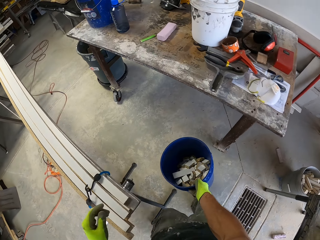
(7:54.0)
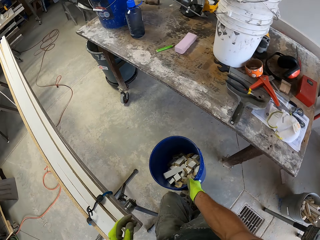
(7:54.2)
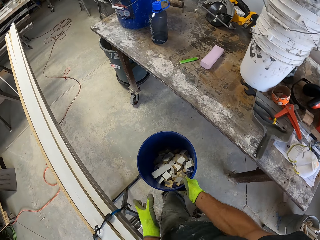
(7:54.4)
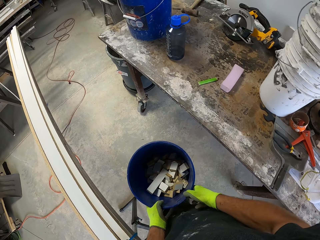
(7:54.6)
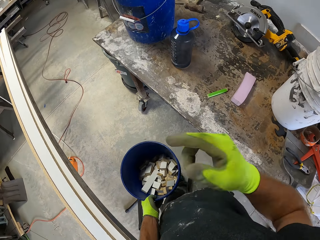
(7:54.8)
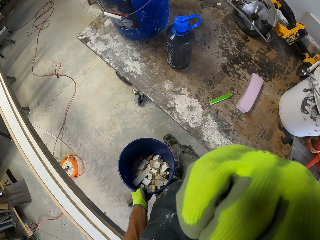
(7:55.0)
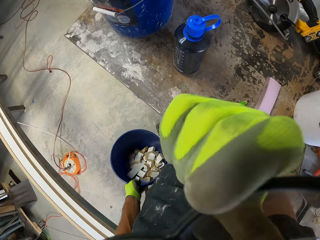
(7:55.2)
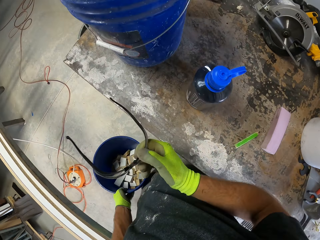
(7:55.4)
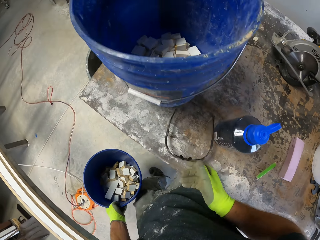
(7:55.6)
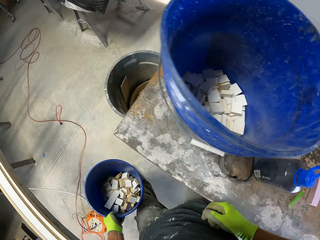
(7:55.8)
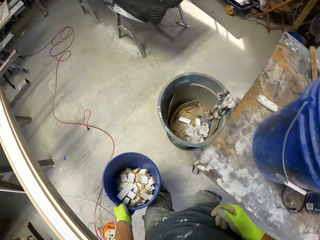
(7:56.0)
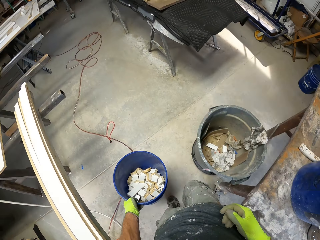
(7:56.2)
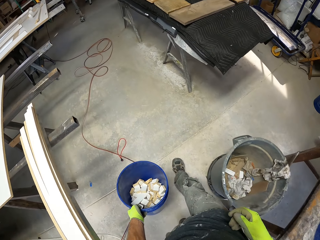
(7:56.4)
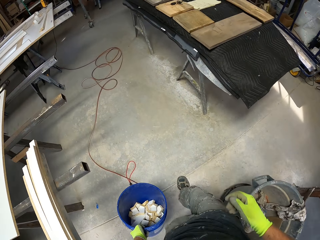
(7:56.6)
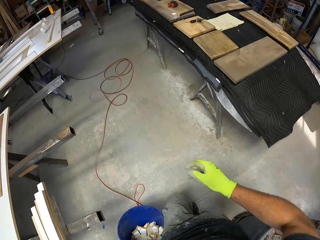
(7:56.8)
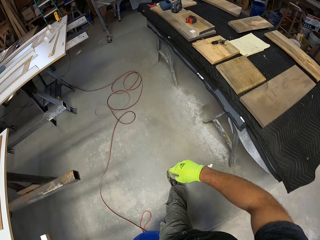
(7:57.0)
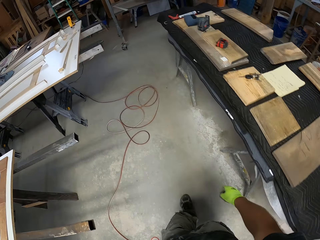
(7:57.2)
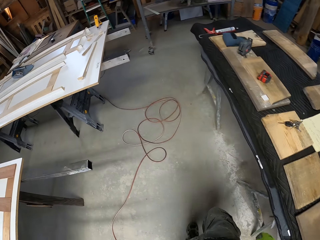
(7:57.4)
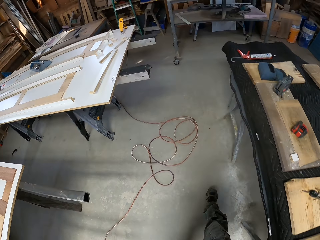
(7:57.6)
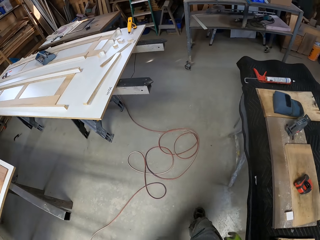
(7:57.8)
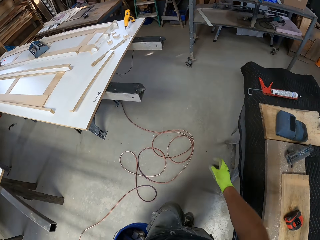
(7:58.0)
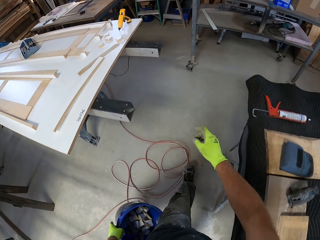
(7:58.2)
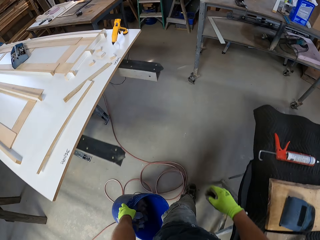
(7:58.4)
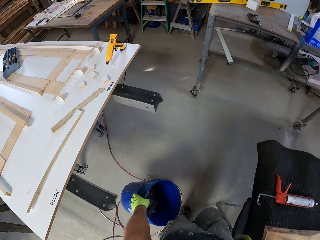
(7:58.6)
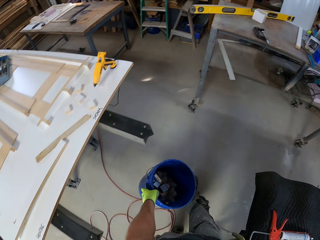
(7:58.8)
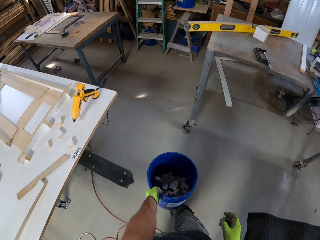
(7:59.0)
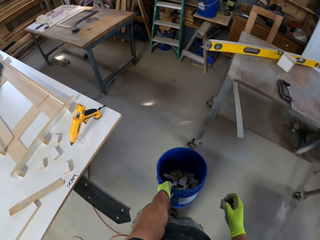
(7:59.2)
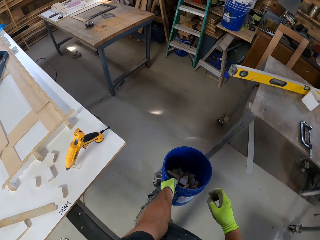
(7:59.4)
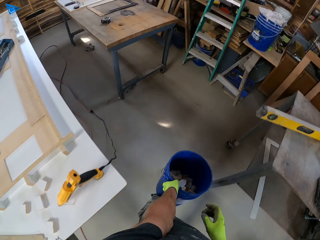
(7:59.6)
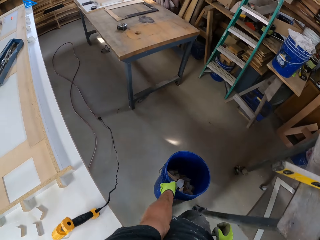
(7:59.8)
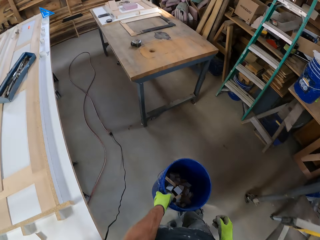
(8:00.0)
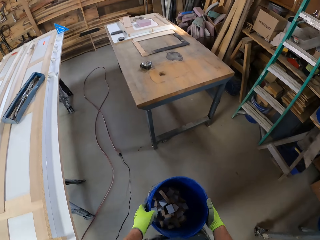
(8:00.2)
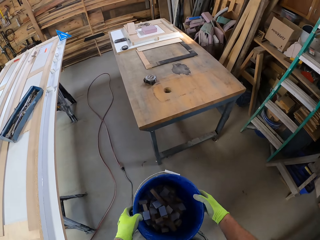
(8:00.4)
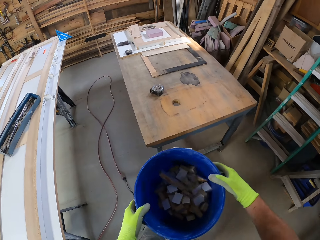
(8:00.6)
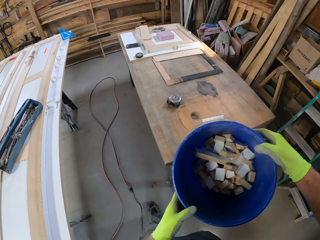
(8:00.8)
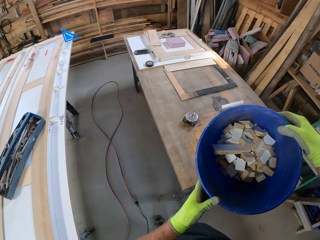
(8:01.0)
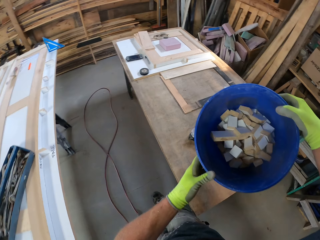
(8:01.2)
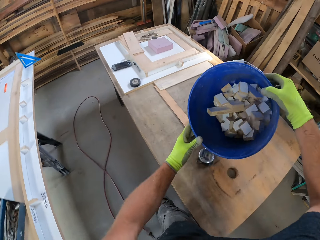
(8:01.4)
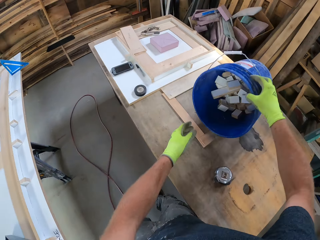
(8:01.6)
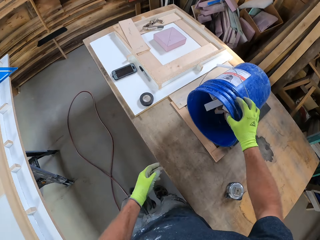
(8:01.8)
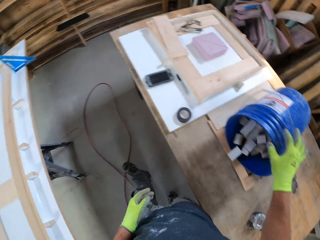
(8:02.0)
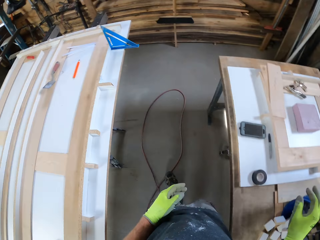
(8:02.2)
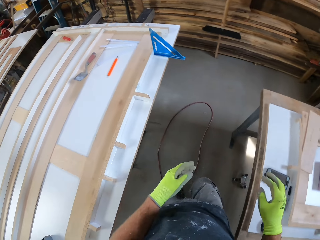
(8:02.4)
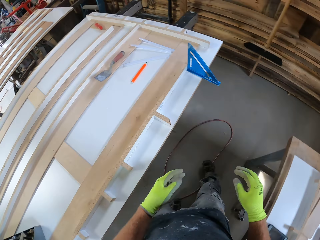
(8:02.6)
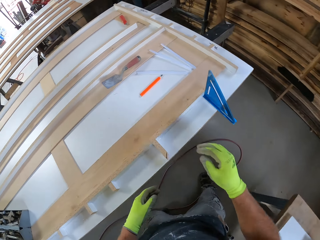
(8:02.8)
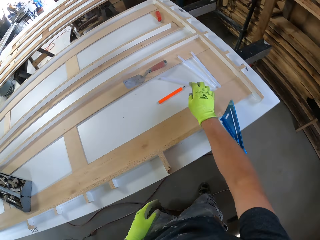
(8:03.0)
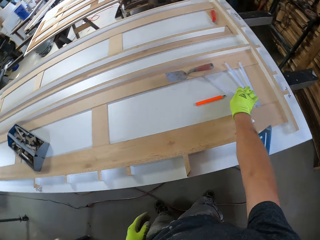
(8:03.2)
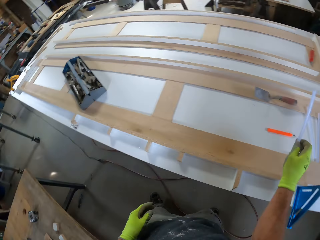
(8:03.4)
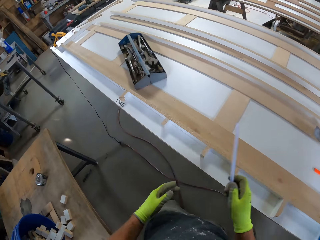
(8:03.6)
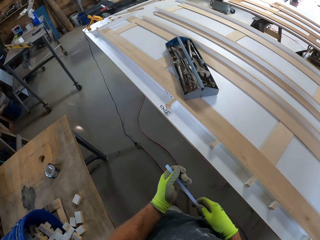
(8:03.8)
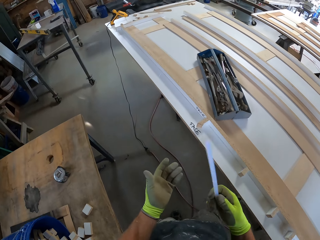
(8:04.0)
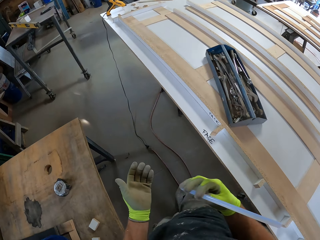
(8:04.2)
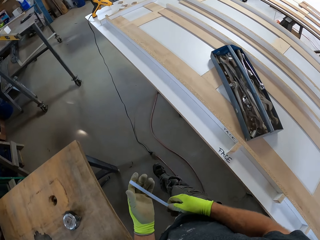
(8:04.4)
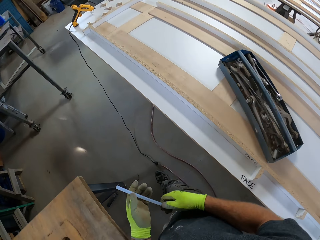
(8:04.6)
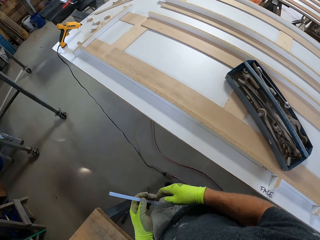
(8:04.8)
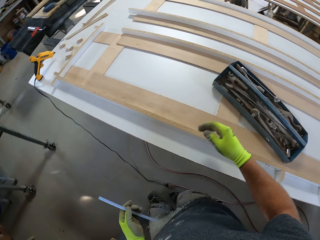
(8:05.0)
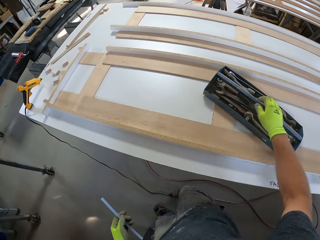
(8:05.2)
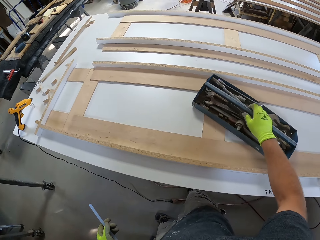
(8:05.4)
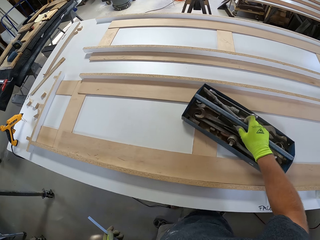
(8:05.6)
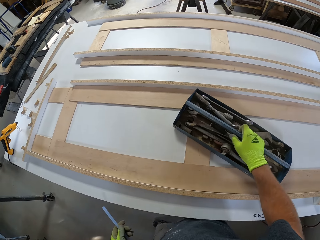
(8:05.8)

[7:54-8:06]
The camera wearer removes the safety goggles from his face. He places the safety goggles on the table. He walks with the bucket. He places the bucket on the table. He walks to the pool table. He picks up a hot melt glue stick on the pool table. He walks around the table with the hot melt glue stick.

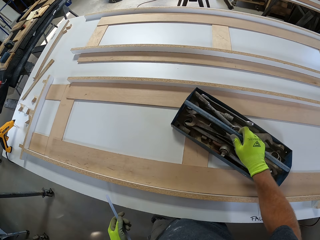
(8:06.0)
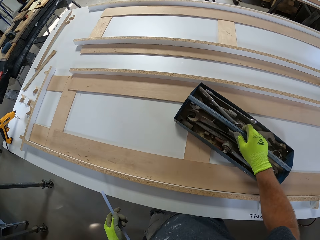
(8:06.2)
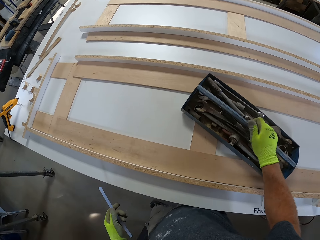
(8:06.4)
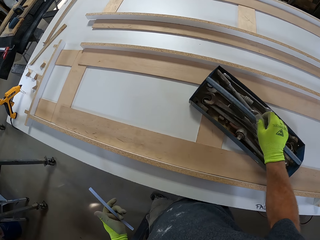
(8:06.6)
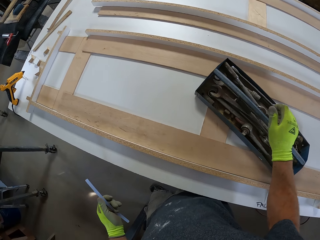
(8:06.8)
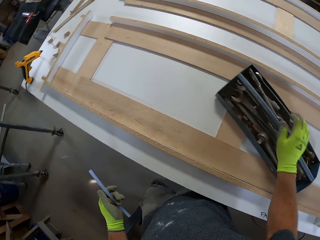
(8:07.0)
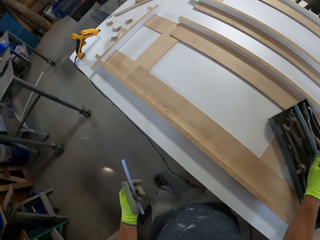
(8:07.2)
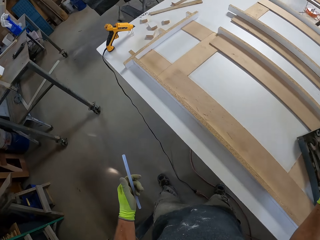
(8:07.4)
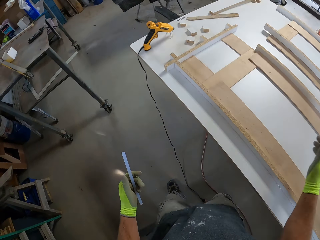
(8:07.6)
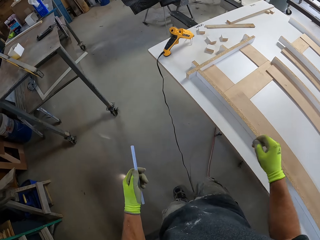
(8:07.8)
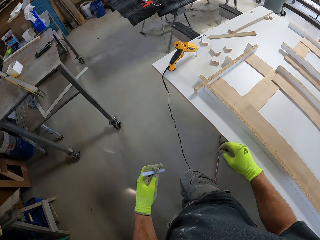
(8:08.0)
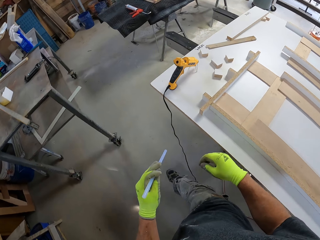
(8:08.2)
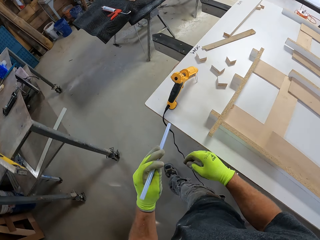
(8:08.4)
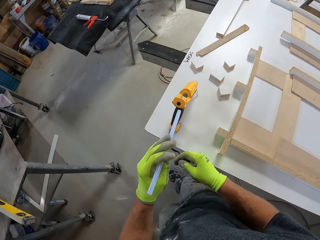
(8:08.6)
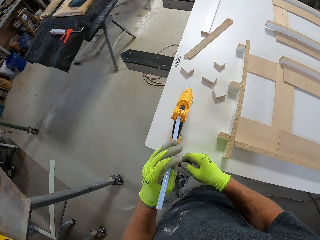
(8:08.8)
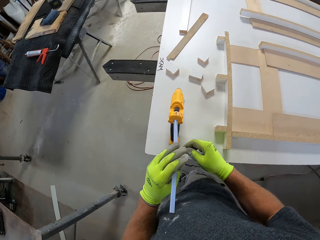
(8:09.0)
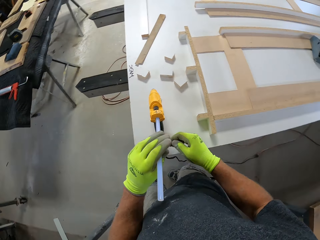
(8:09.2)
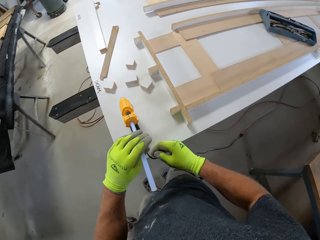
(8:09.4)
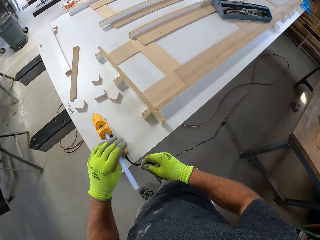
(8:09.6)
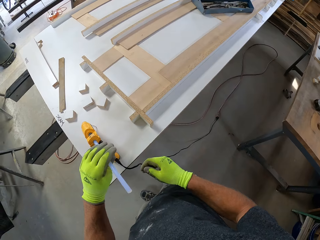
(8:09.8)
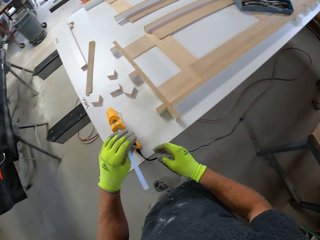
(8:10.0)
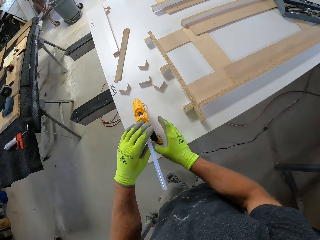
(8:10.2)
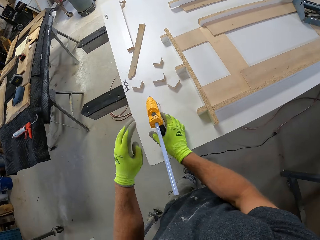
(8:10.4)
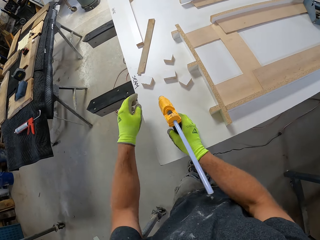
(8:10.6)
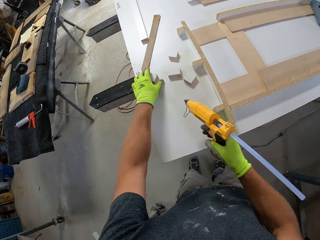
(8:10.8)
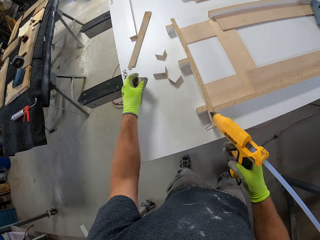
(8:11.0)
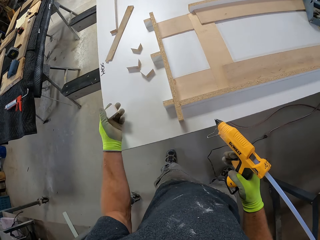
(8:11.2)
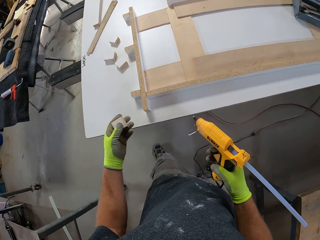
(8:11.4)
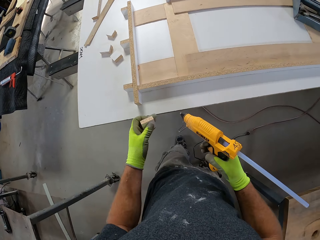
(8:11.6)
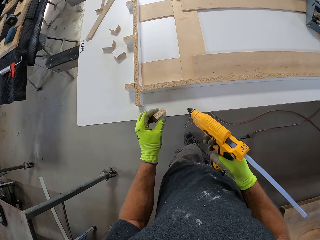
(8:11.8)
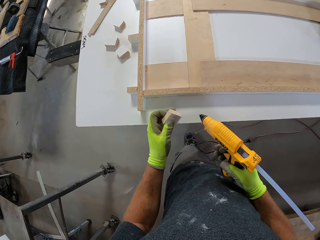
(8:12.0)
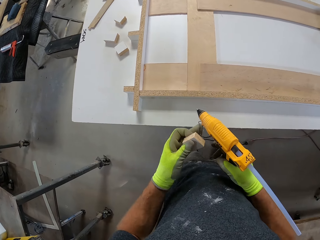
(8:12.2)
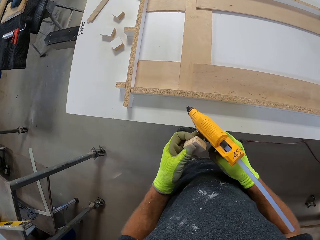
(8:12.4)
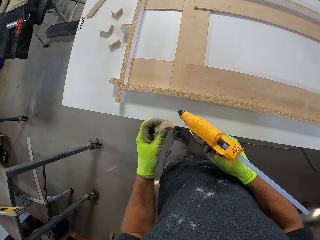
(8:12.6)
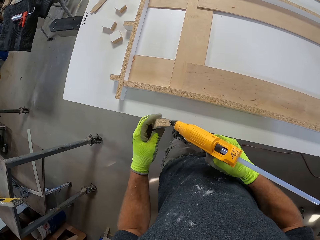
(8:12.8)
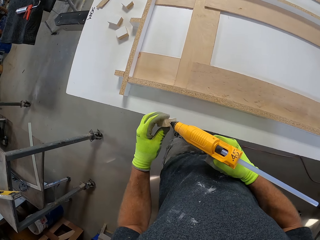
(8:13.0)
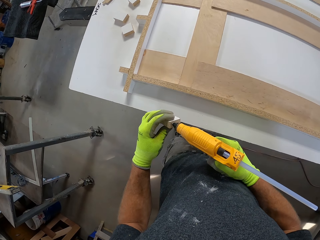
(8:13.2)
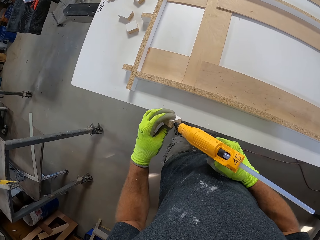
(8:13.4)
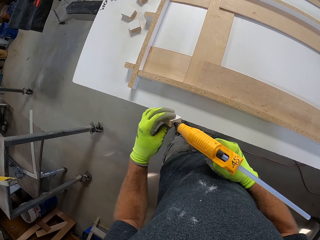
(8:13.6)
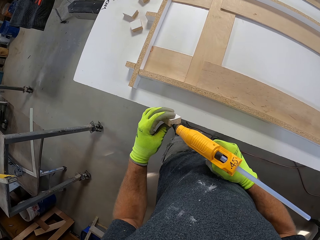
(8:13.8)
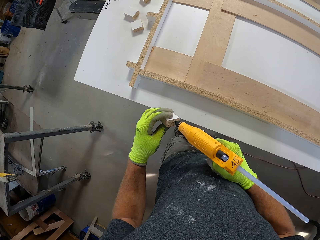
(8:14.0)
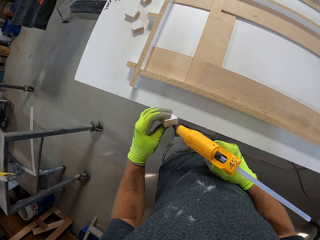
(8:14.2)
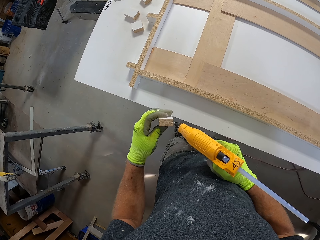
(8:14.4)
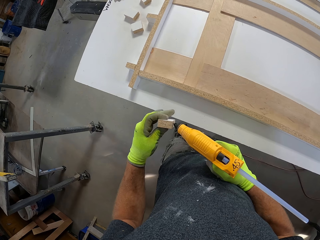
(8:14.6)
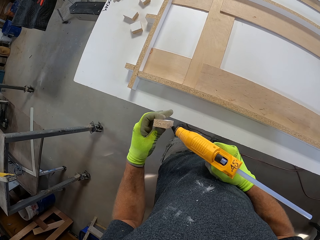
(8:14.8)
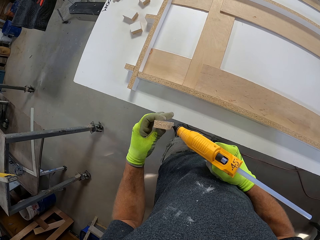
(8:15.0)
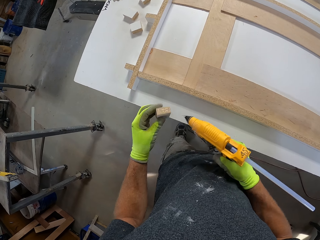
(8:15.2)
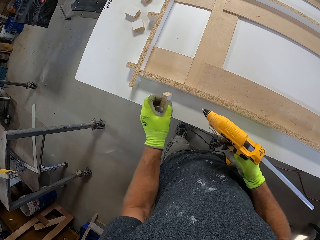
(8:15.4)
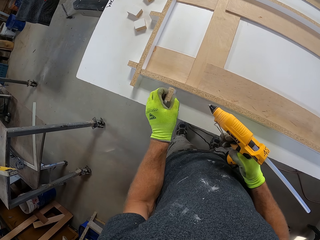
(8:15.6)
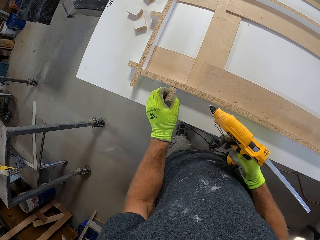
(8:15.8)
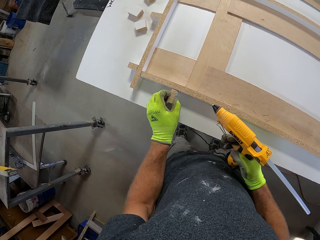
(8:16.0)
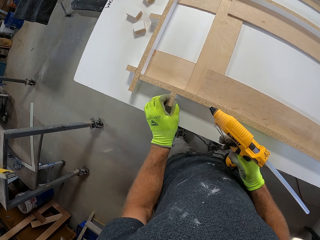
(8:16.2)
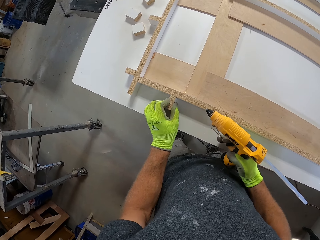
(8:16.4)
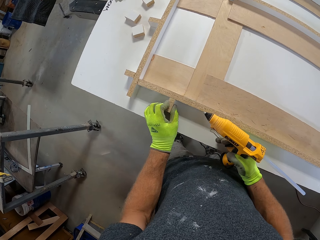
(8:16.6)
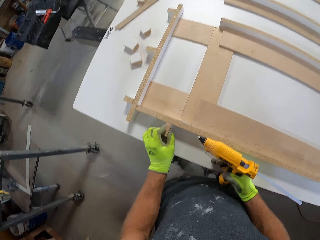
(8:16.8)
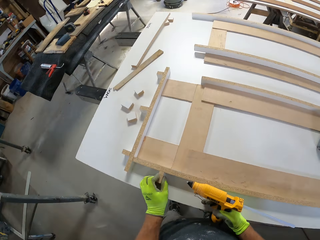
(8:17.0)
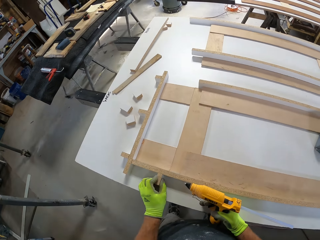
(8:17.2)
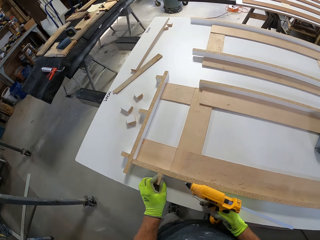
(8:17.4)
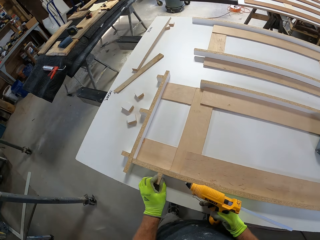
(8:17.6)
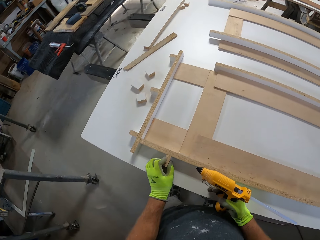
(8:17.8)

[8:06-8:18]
The camera wearer touches a tool box on the table. They hold the tool box. They walk around the table with the hot melt glue stick. They insert the hot melt glue stick on the electric glue gun. They pick up the electric glue gun from the table. They pick up the wood block from the table. They apply the glue on the wood block from the glue gun. They stick the wood block on the pool table.
